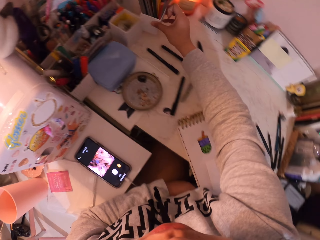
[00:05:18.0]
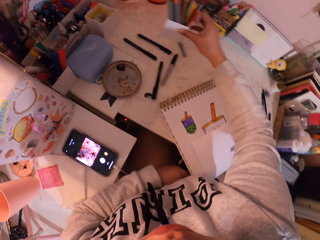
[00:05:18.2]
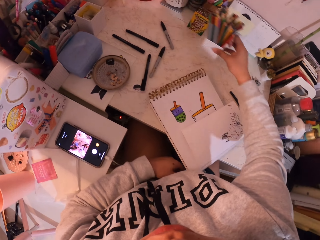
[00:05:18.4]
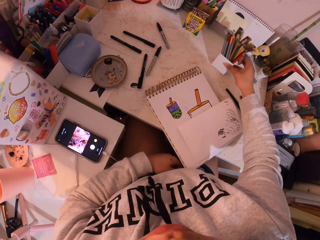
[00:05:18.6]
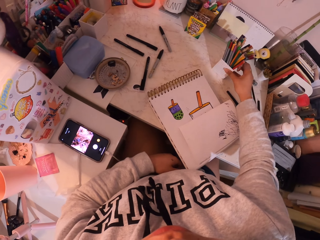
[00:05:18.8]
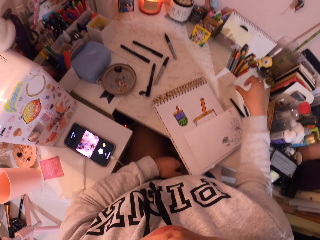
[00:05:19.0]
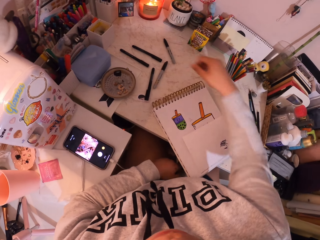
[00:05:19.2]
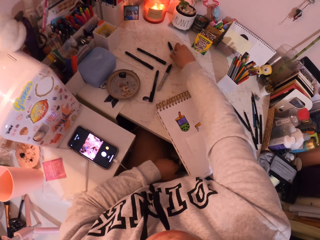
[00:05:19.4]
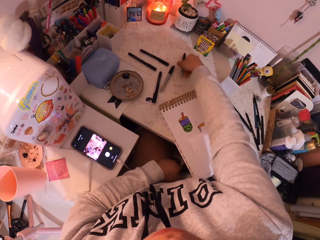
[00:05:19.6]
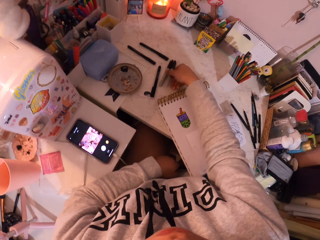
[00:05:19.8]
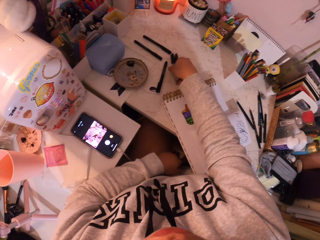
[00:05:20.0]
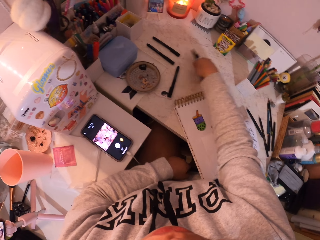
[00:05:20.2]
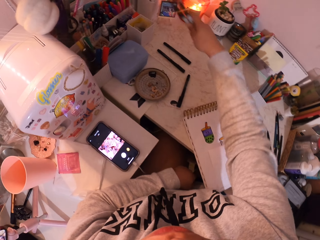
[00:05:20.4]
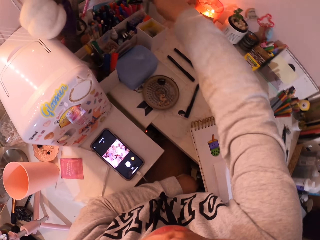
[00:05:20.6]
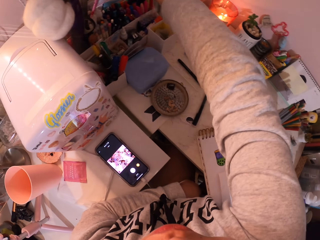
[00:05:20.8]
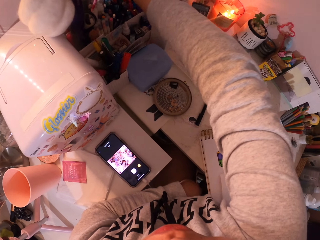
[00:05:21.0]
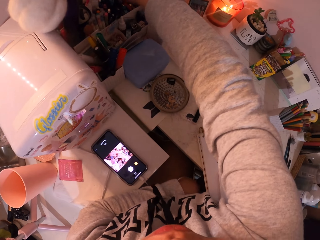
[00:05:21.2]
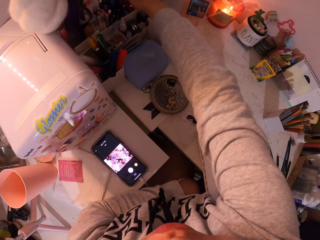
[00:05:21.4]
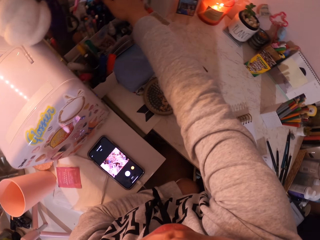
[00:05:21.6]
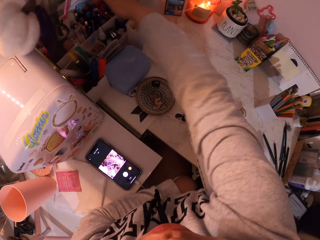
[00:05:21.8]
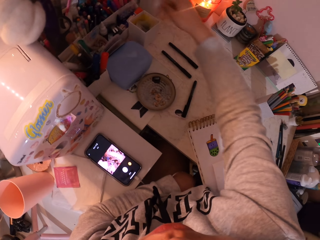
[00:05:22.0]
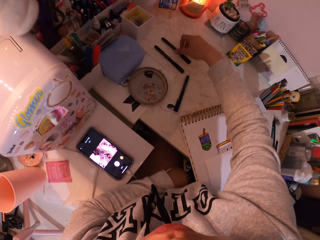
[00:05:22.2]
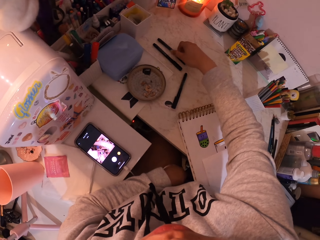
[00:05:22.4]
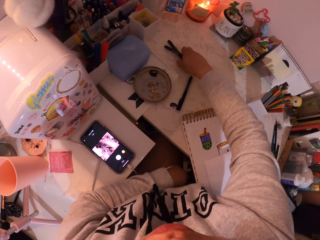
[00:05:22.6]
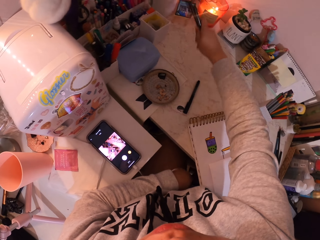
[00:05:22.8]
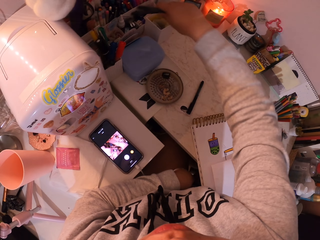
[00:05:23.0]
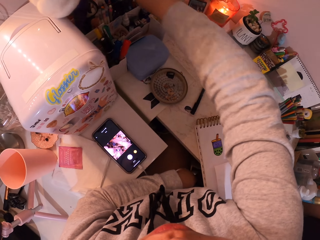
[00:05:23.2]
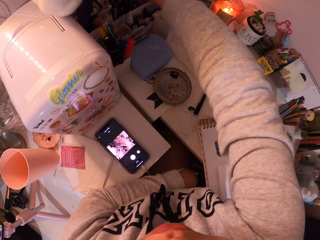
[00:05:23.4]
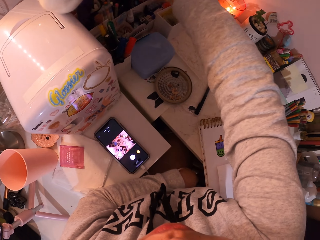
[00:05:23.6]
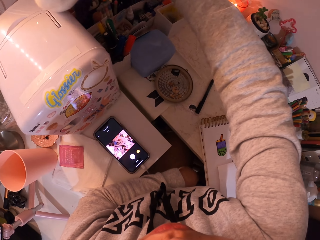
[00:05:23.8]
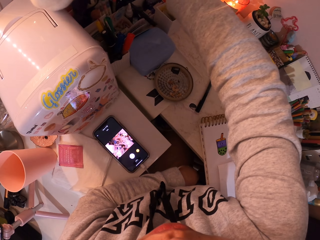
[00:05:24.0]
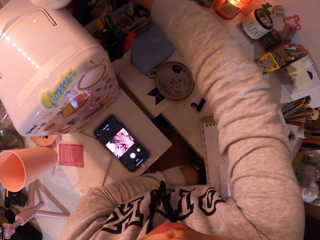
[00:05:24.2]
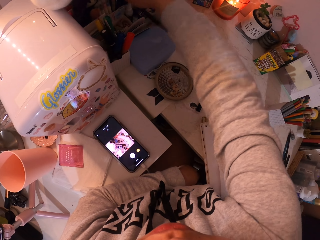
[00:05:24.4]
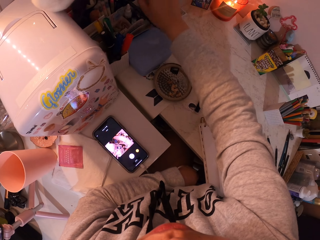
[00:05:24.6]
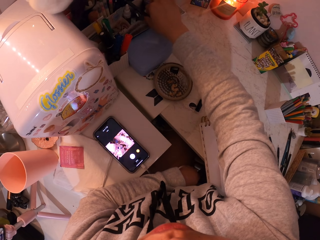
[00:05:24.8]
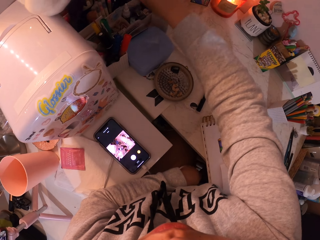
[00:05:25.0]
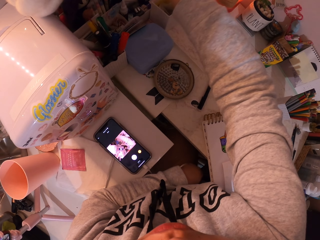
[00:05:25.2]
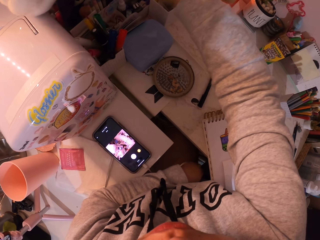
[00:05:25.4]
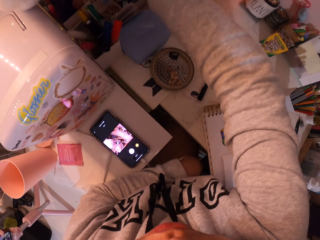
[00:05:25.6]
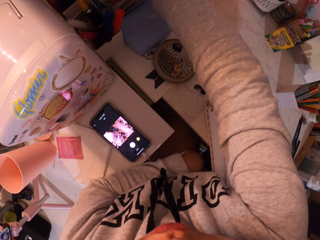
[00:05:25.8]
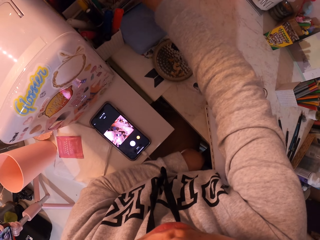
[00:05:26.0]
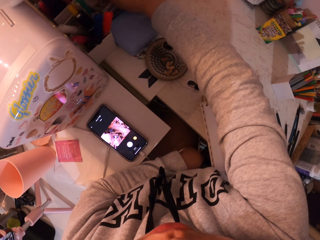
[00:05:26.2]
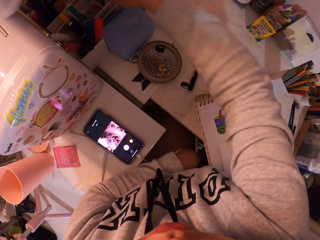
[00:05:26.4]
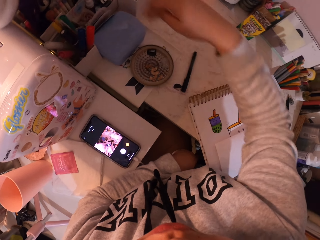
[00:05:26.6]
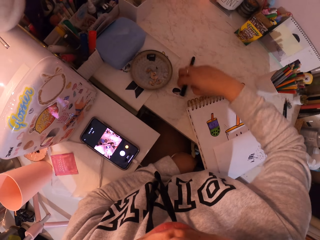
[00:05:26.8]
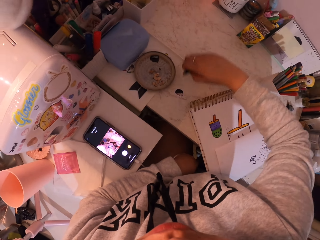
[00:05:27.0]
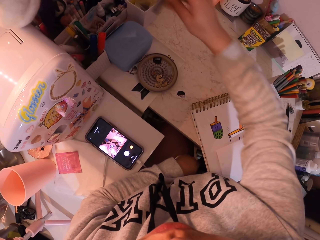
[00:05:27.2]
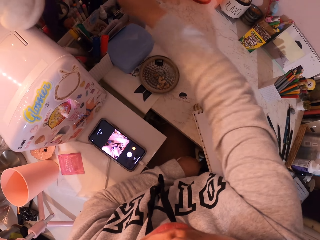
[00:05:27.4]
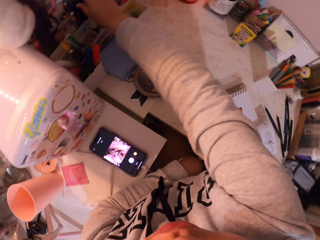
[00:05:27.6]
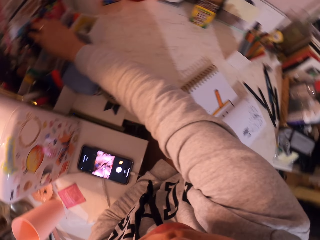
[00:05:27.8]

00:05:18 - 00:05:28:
The camera wearer moves the color tin. They arrange the mark pens. They put the pens on the table to the left side of the table.

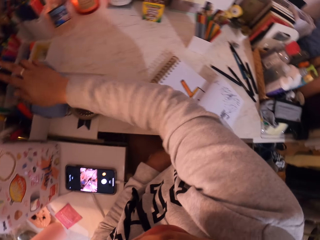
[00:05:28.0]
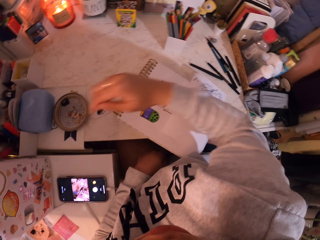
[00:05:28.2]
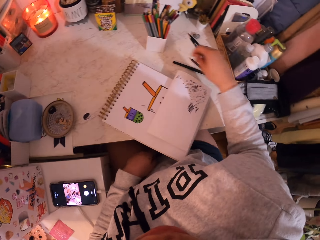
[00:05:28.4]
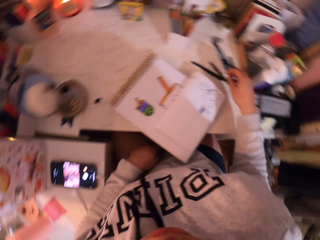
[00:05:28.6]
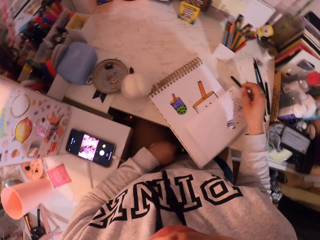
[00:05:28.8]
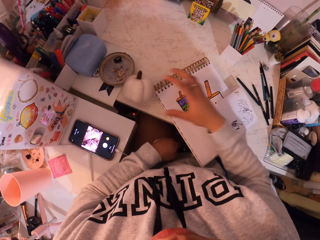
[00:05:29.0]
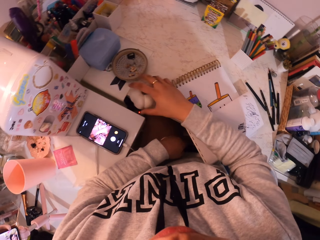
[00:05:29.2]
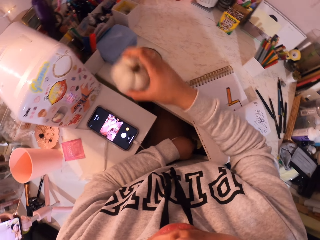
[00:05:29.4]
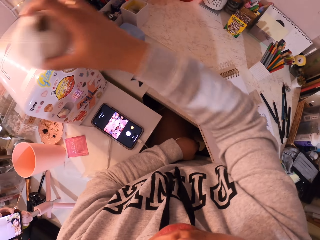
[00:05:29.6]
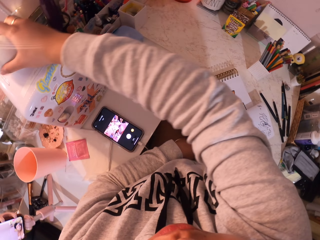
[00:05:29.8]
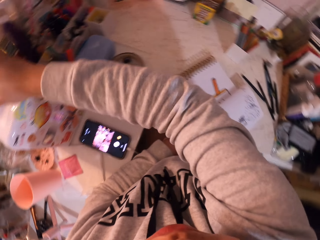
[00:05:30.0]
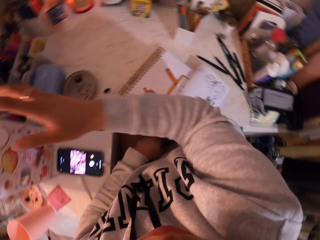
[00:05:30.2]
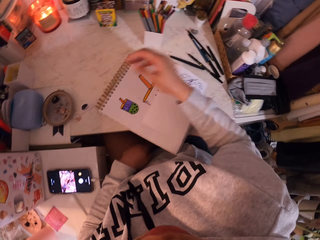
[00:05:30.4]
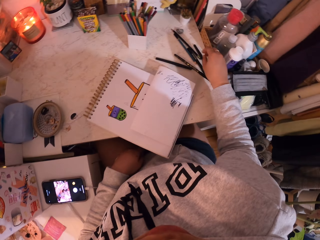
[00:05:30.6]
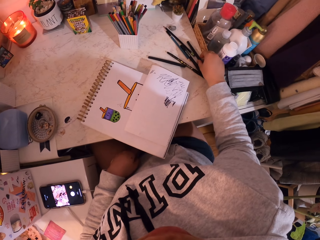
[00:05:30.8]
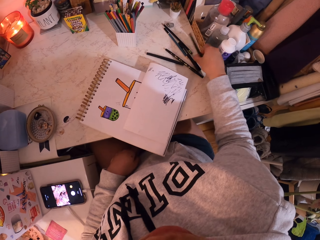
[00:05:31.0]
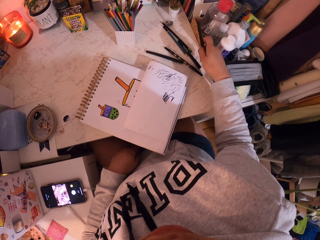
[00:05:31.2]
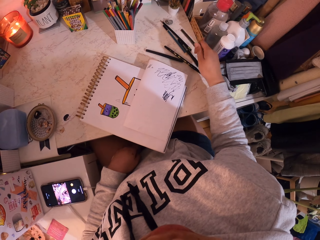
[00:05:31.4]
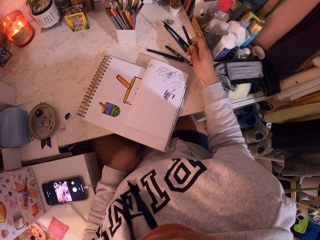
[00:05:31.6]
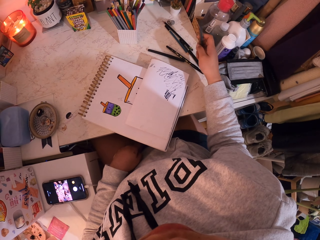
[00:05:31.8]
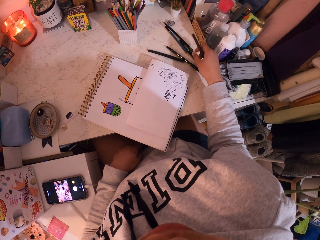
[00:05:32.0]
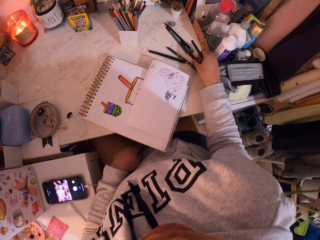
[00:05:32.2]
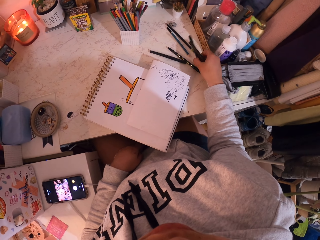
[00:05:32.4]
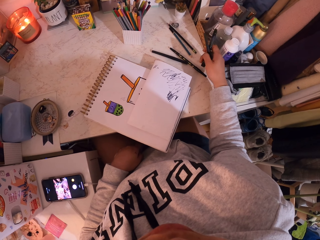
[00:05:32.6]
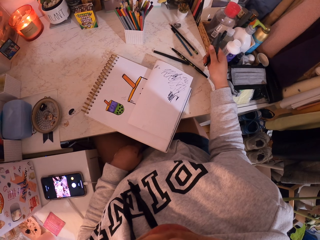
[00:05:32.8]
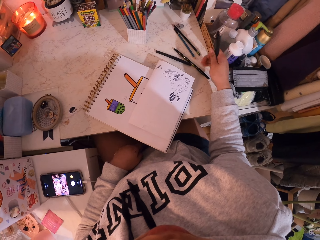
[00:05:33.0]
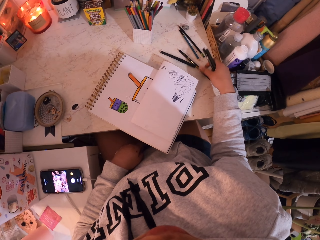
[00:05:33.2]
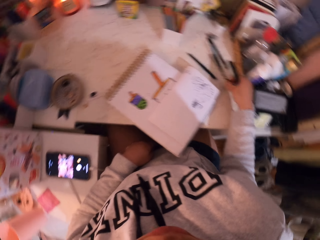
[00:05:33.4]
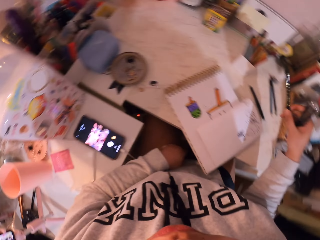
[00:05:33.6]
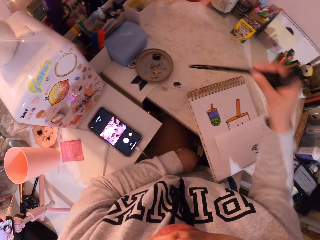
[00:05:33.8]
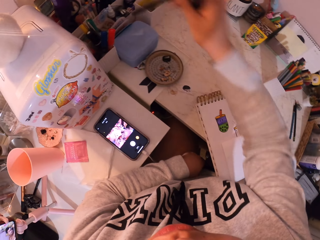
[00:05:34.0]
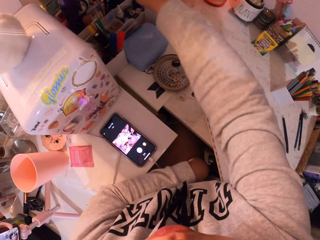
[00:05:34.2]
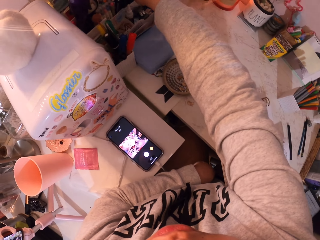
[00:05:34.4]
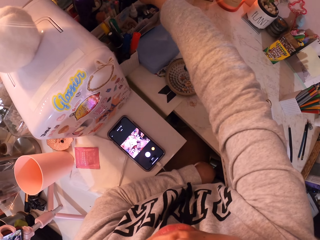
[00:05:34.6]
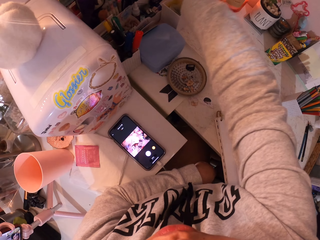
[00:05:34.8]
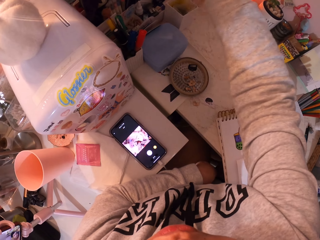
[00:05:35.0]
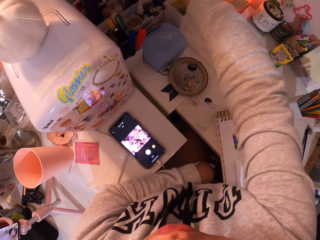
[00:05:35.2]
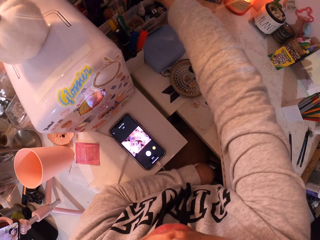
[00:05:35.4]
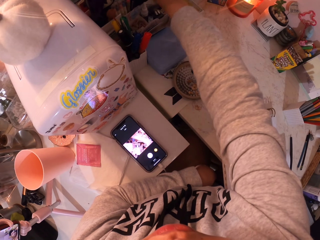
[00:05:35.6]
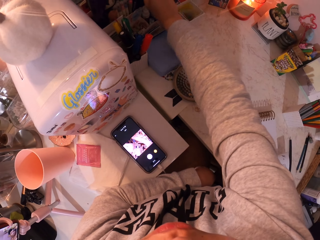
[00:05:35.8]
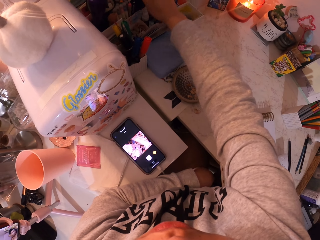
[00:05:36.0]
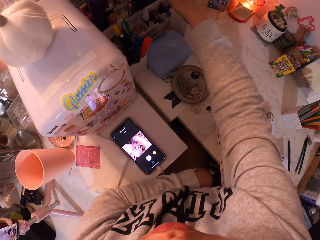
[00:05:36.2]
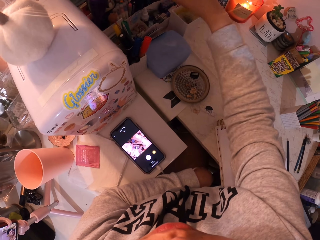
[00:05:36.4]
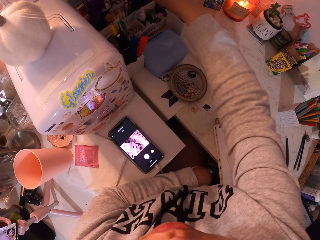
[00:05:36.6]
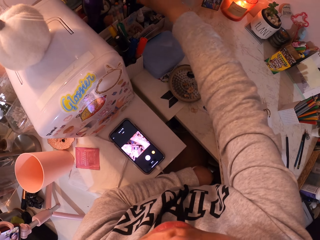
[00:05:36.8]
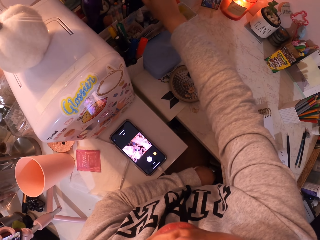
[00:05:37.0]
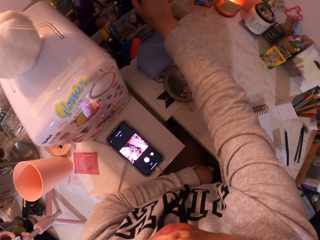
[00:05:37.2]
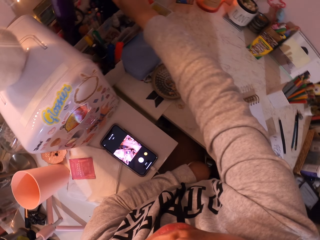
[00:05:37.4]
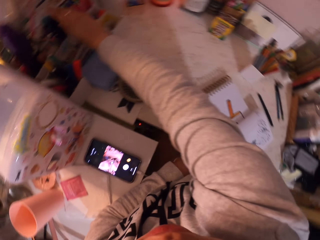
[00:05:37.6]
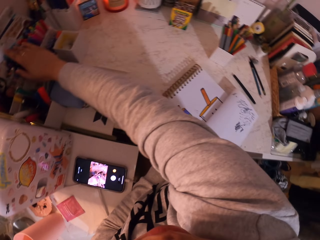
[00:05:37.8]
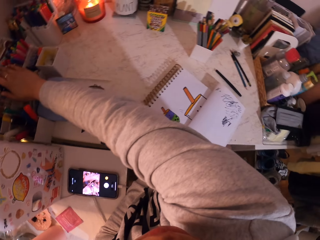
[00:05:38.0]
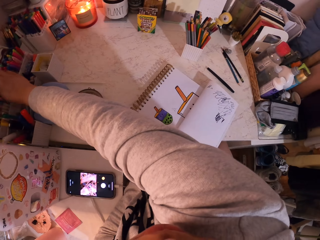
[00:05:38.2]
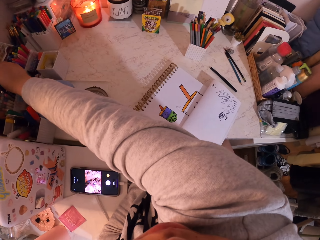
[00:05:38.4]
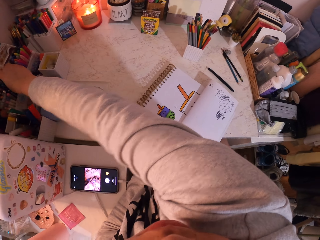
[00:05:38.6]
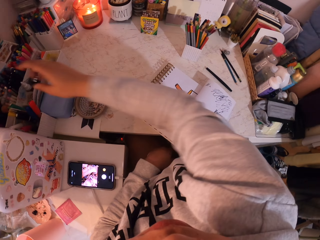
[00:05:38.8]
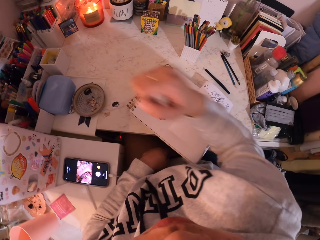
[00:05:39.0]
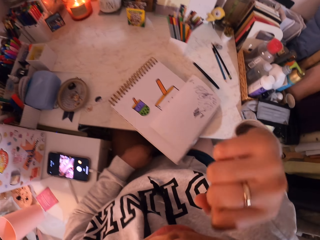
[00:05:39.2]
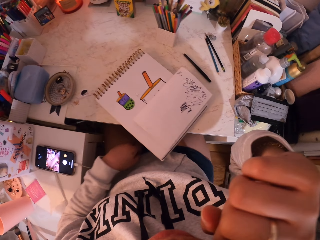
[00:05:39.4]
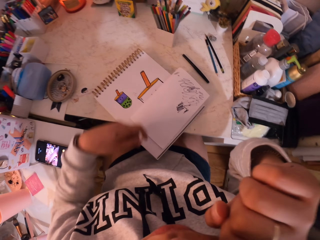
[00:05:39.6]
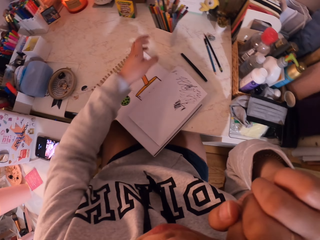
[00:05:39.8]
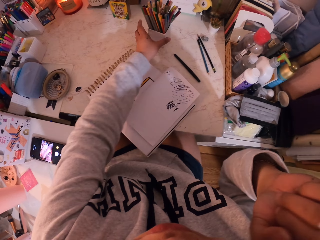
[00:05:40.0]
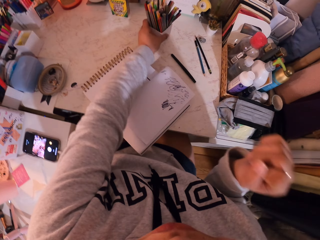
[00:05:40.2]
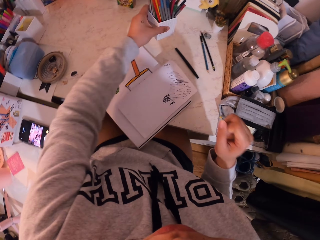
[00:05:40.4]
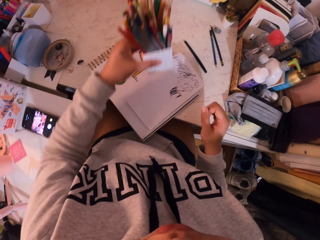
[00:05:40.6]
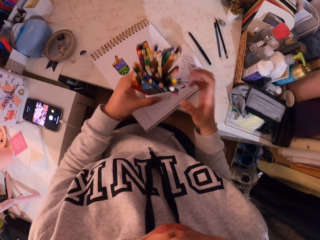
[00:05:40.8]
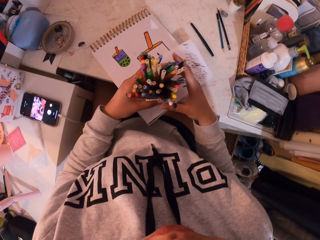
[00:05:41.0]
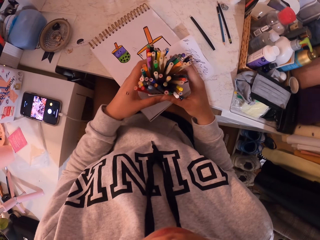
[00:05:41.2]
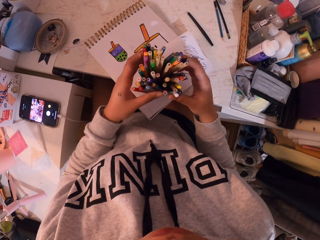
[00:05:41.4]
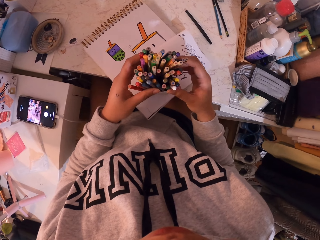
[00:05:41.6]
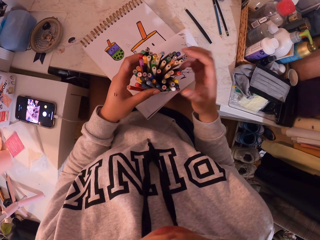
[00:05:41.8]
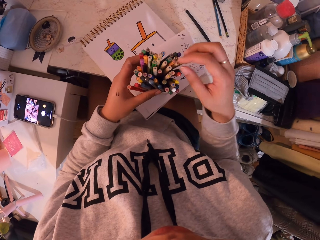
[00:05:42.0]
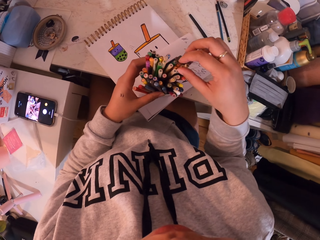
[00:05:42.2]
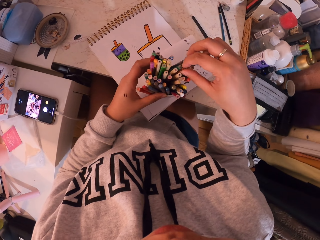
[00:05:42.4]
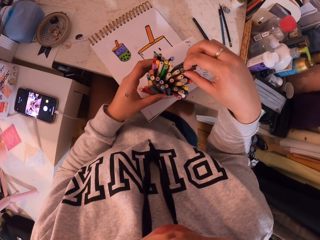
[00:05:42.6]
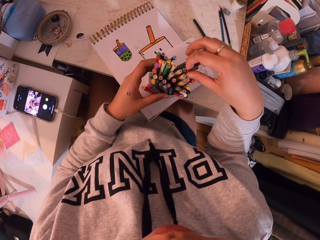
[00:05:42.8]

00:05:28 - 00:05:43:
The camera wearer picks something. They put the thing aside. They pick the pens from the table. They put the pens aside in the color tin. They rub their nose. They pick the box with pens. They choose a color. They pick a yellow pen from the box.
